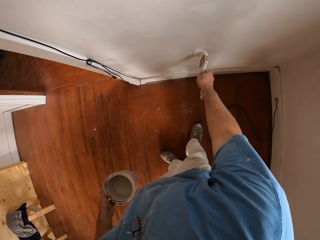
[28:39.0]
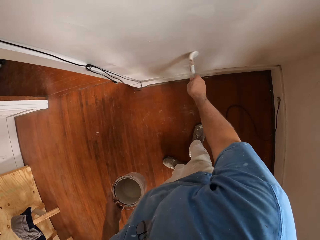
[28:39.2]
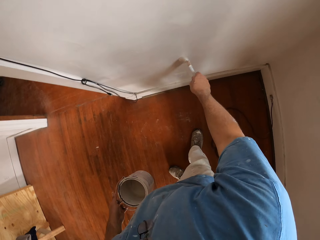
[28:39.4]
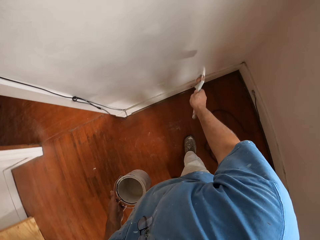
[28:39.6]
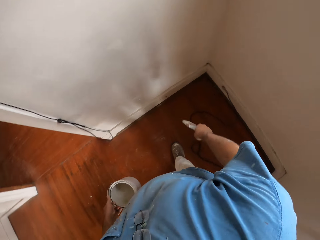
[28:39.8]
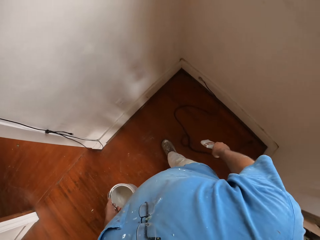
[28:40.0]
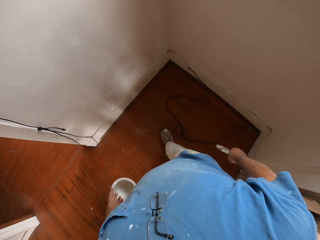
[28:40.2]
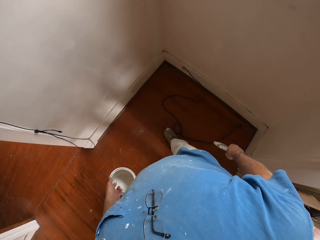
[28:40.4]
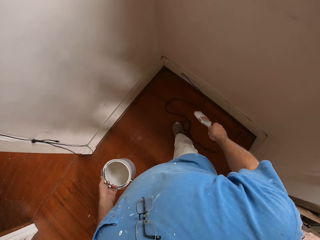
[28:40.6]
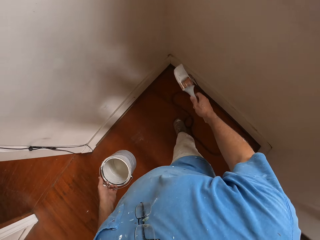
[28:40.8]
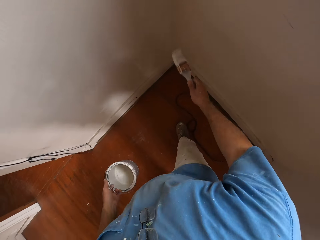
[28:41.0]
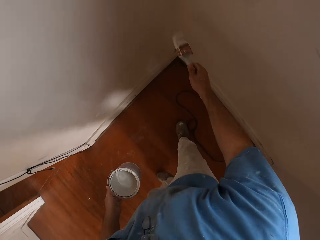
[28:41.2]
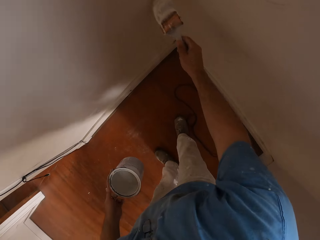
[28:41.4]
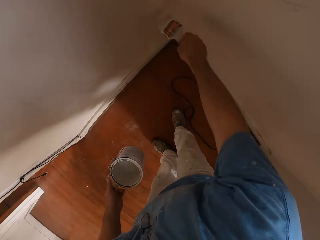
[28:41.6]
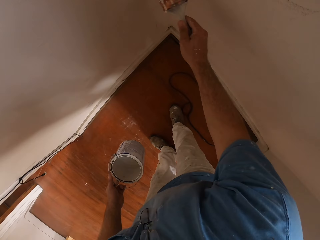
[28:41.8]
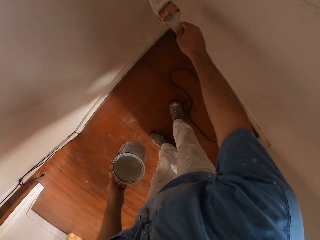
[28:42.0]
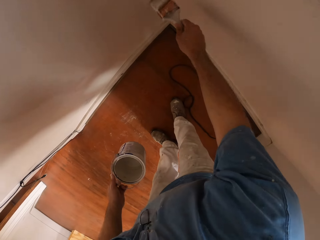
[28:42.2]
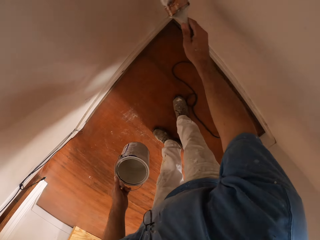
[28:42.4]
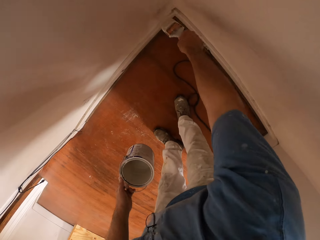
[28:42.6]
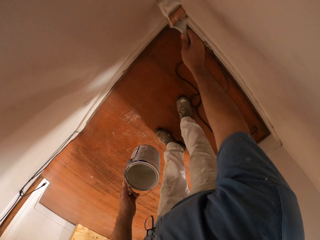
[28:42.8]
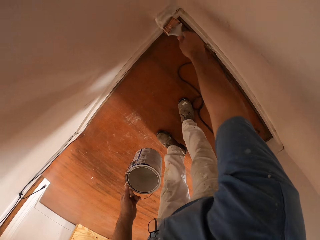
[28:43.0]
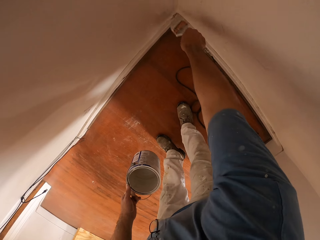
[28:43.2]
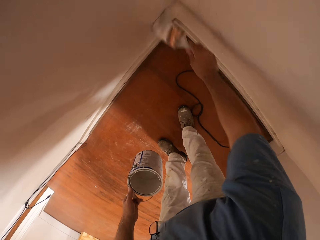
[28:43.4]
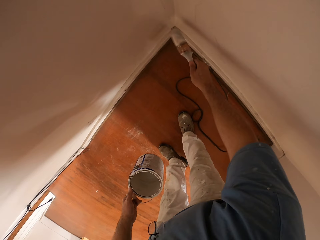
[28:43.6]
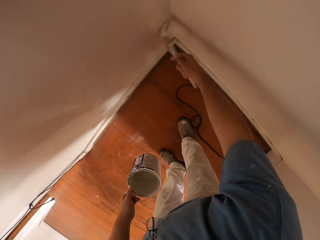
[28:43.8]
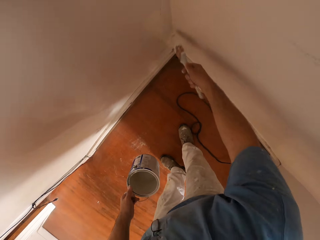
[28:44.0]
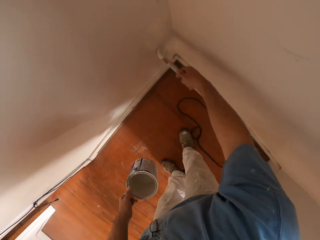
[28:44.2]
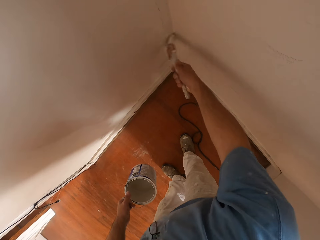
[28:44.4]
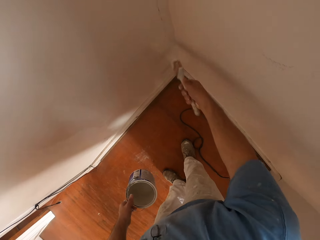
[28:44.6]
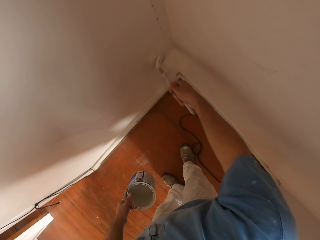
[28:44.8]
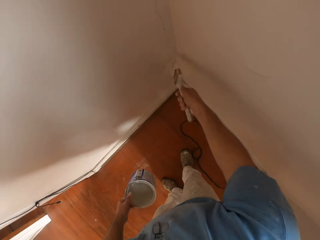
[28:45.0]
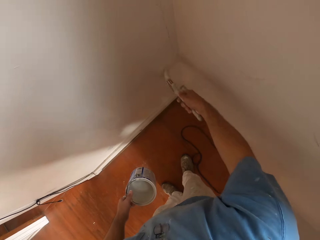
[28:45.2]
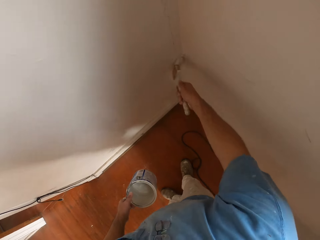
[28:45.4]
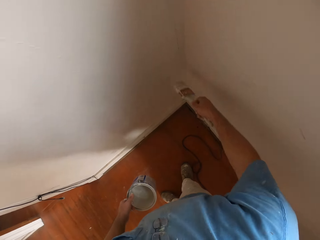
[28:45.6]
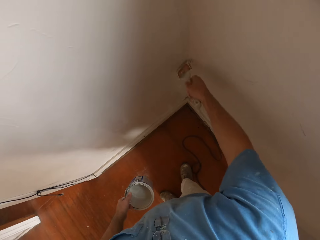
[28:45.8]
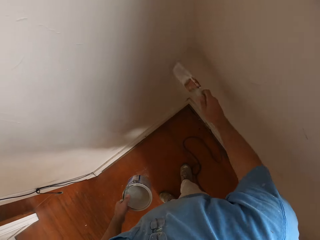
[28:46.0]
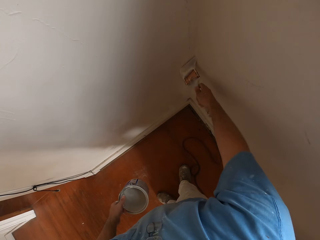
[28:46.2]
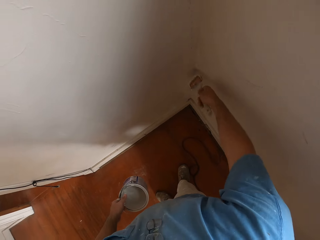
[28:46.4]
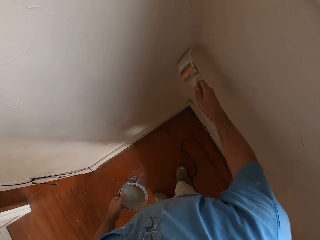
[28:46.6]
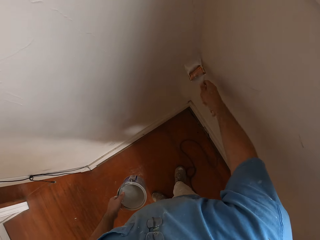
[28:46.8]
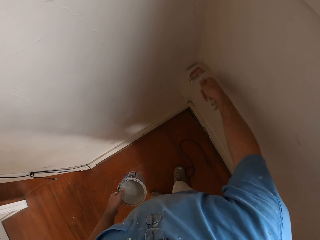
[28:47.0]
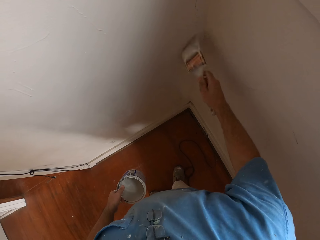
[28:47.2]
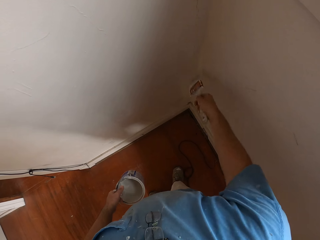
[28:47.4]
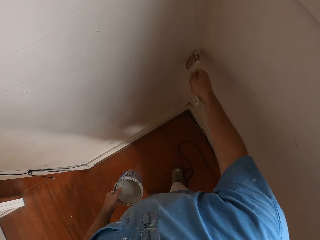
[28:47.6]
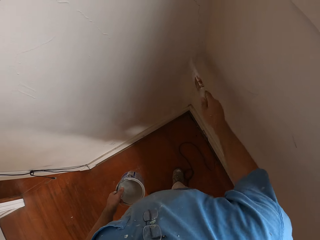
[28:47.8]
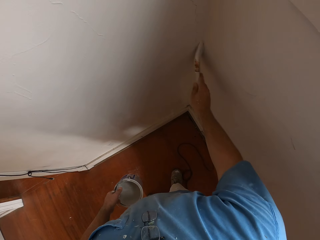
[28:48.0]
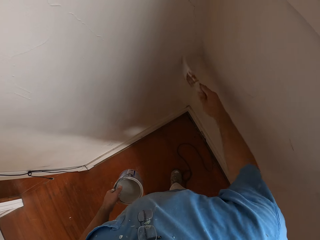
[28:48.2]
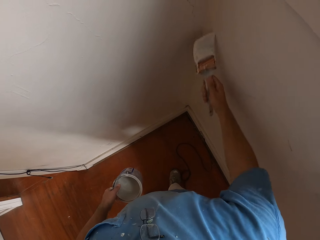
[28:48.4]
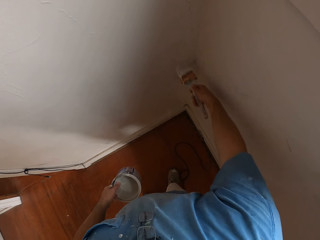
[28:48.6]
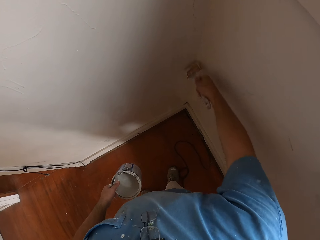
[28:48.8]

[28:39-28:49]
The camera wearer walks on the floor. They paint the wall with a paint brush.

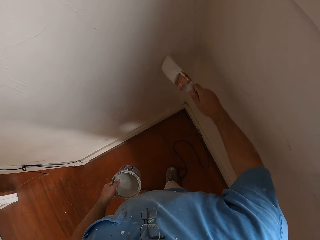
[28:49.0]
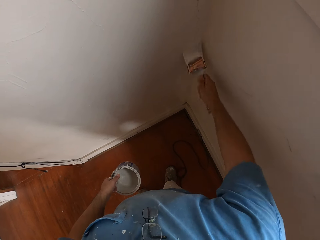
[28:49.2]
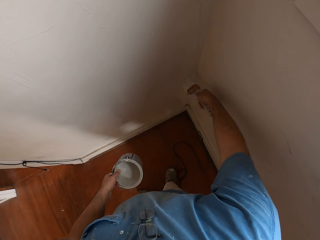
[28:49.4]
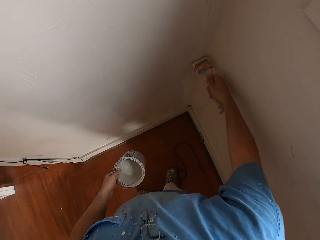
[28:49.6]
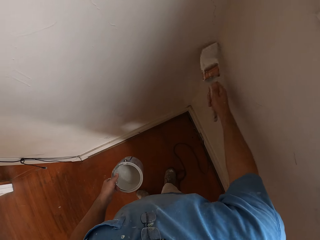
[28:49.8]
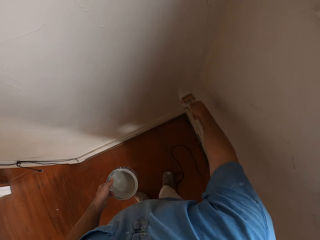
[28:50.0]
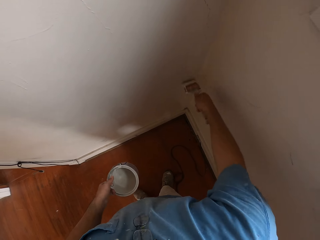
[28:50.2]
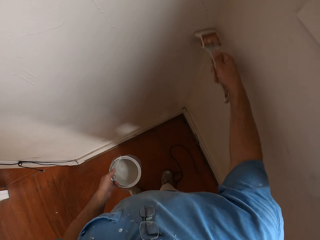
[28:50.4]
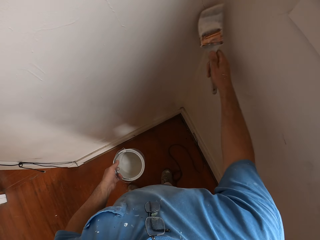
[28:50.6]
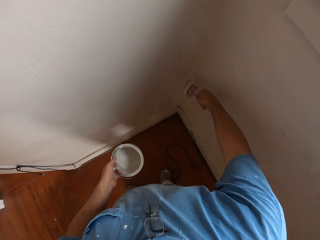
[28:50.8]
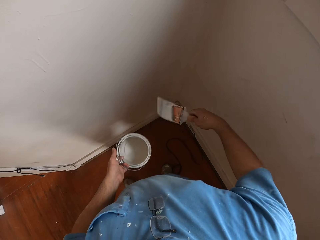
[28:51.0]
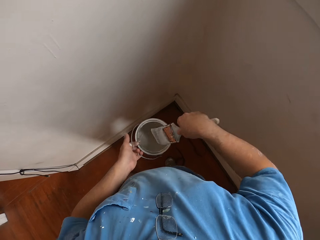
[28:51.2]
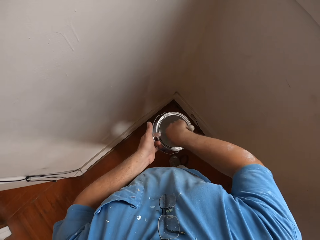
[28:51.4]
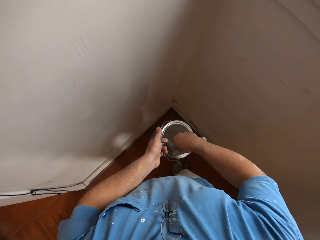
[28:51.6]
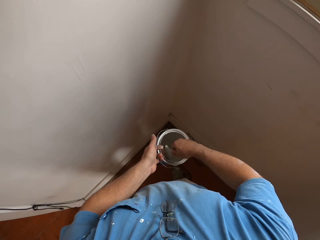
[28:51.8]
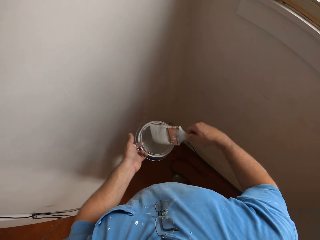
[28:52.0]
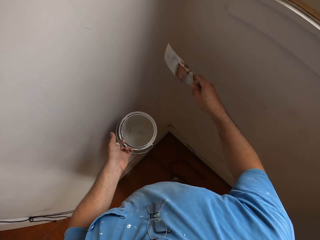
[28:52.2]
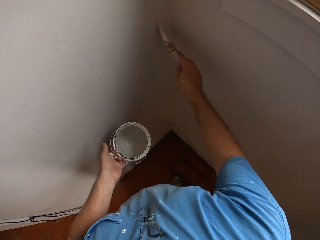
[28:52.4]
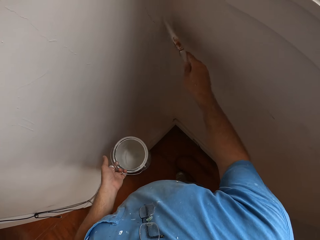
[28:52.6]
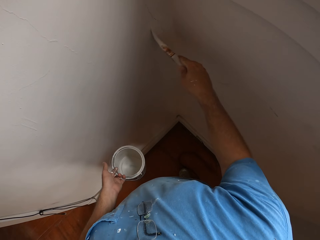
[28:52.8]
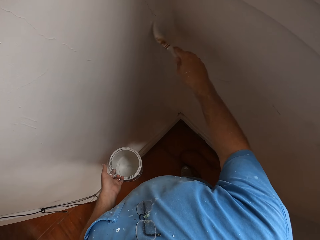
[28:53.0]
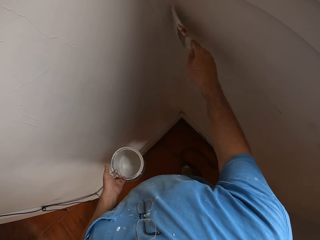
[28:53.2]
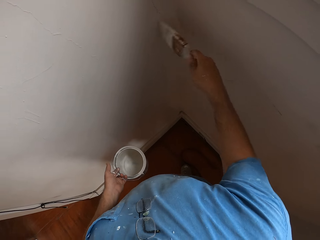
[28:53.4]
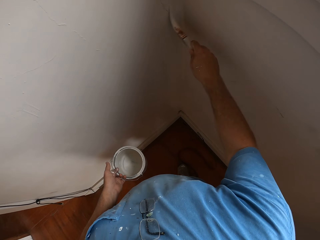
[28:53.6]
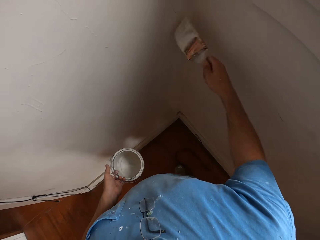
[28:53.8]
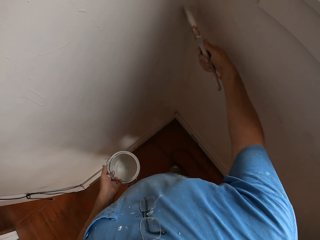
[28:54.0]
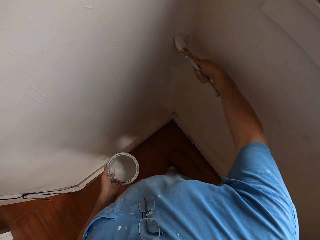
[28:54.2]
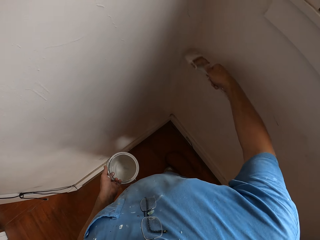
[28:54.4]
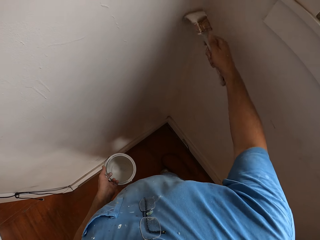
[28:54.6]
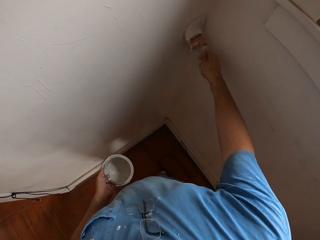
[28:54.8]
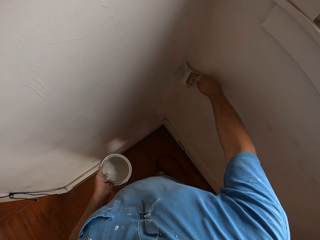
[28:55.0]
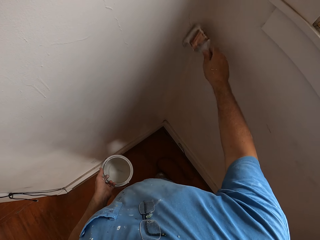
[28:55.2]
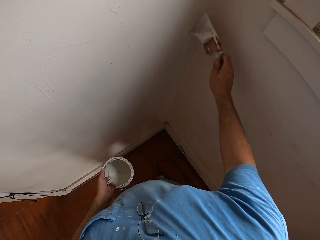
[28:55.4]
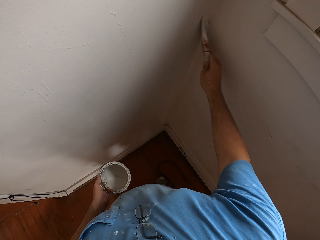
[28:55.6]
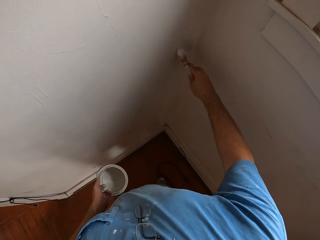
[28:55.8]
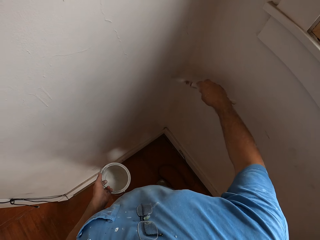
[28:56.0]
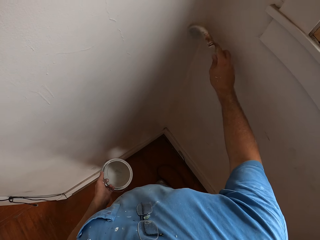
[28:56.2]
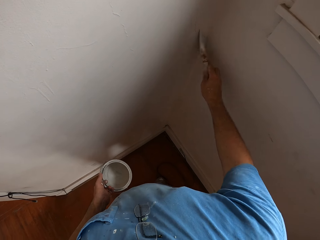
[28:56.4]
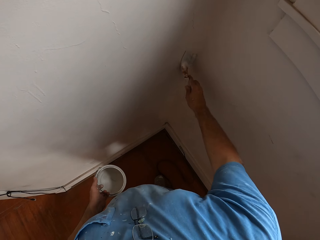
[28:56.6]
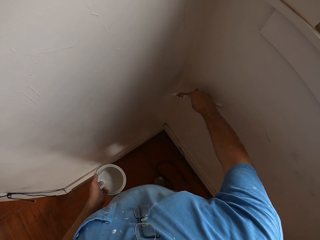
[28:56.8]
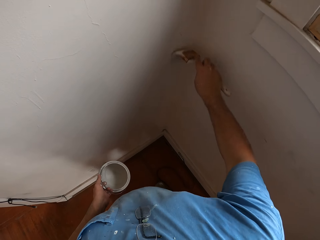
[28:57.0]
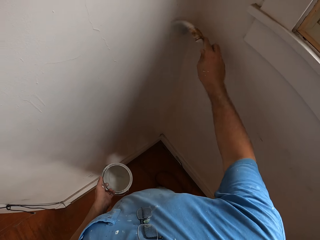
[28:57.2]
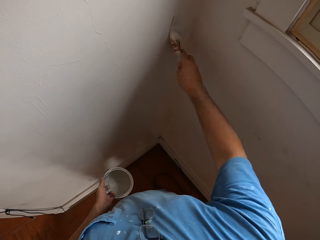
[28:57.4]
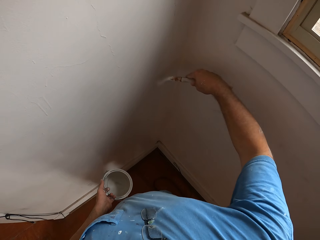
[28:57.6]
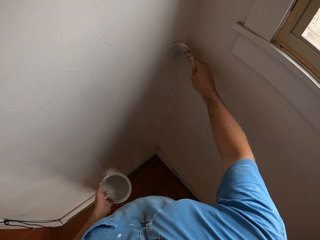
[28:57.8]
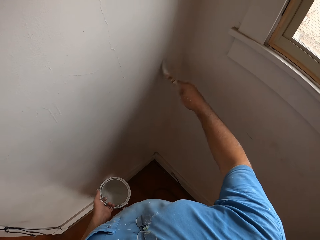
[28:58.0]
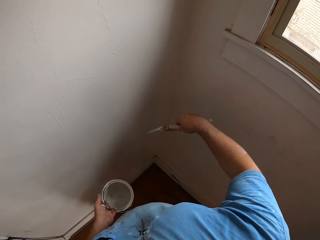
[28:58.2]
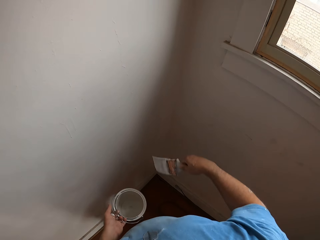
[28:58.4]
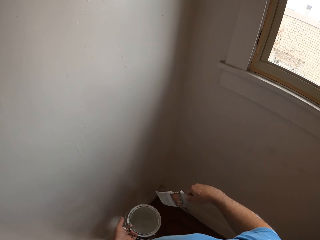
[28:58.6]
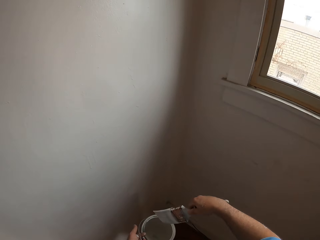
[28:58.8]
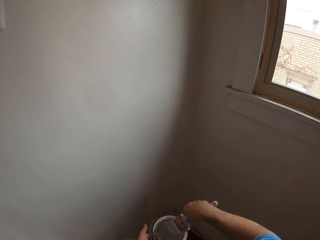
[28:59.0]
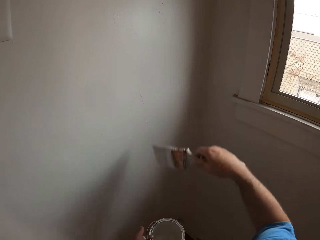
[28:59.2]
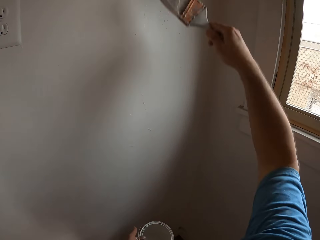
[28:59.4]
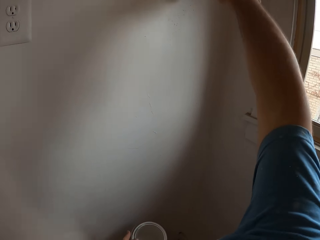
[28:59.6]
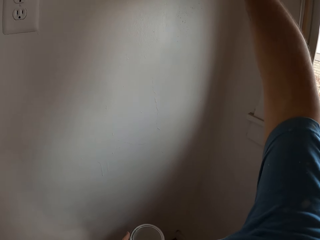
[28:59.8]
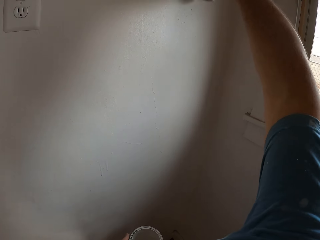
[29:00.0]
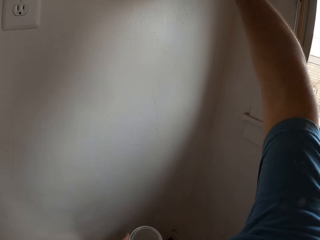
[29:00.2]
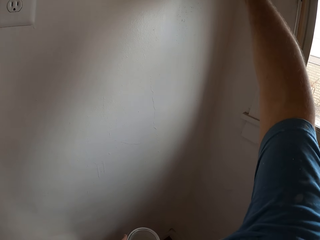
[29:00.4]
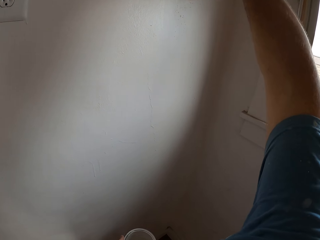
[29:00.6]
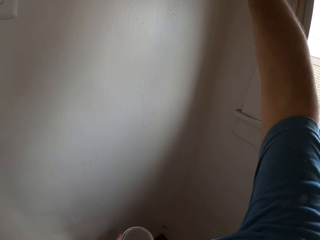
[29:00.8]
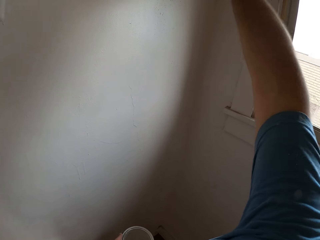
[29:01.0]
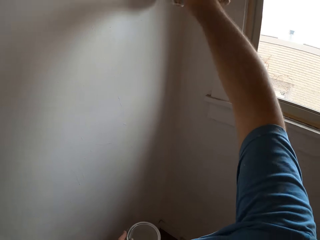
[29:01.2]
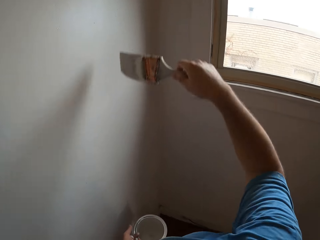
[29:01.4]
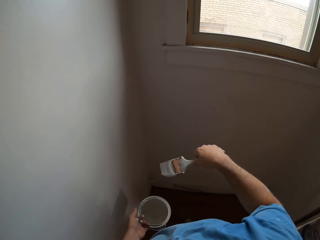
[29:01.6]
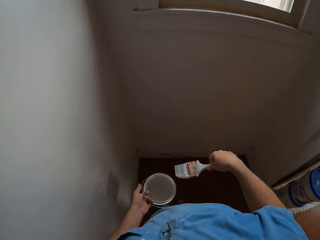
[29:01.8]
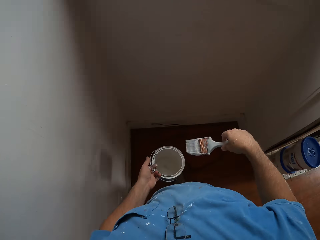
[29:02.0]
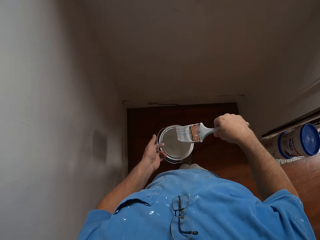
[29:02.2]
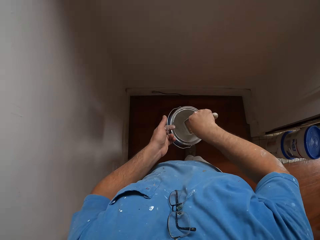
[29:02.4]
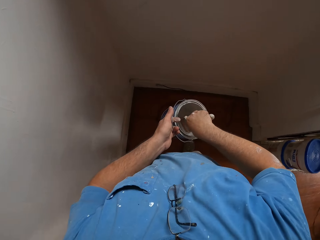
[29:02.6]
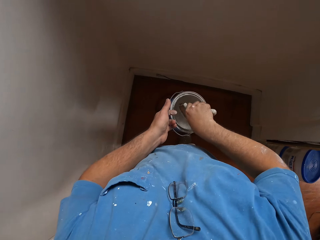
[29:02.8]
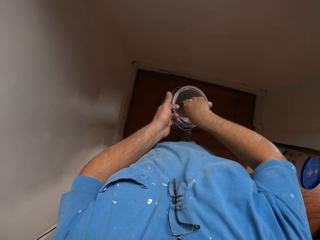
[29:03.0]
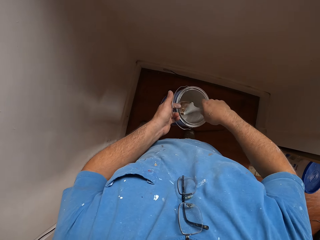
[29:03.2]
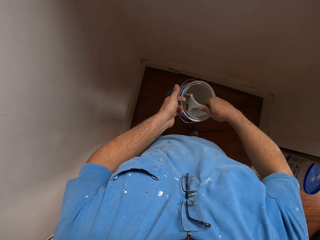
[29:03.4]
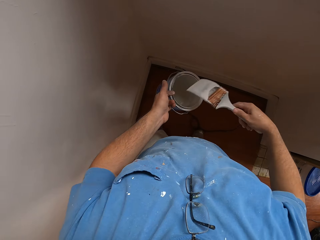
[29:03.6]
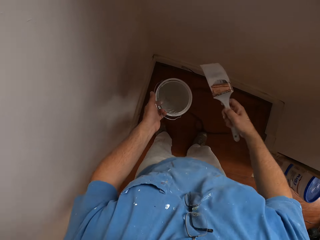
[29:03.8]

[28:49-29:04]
The camera wearer dips the paint brush into the paint can. They remove the brush from the paint can. They paint the wall with the paint brush. They dip the paint brush into the paint can. They stop painting the wall with the paint brush. They remove the paint brush from the paint can. They paint the wall with the paint brush. They dip the brush into the paint can.
